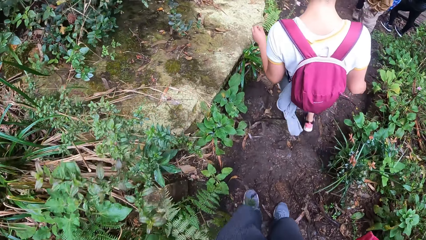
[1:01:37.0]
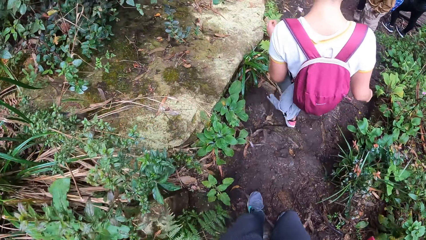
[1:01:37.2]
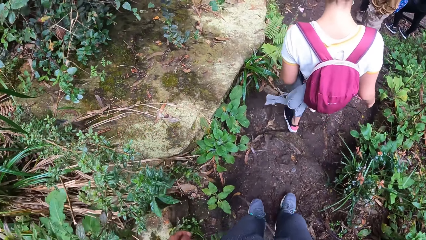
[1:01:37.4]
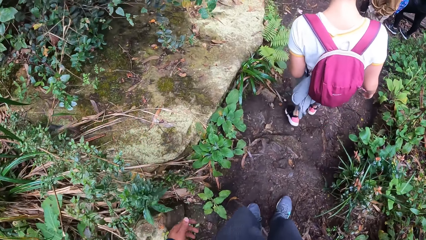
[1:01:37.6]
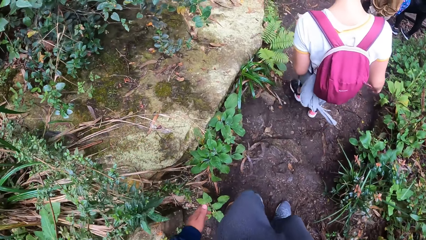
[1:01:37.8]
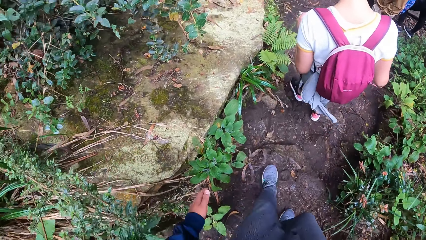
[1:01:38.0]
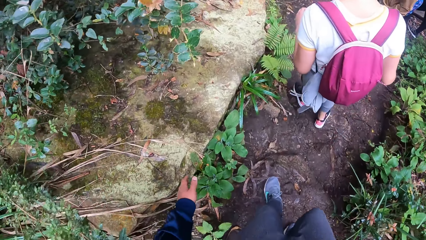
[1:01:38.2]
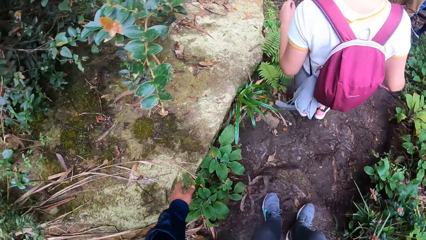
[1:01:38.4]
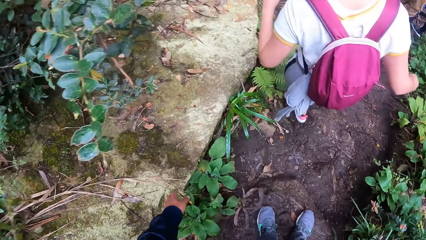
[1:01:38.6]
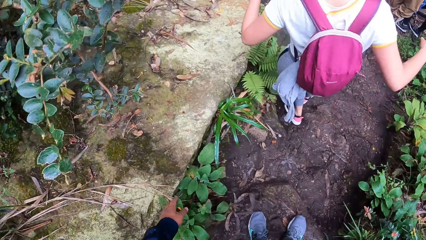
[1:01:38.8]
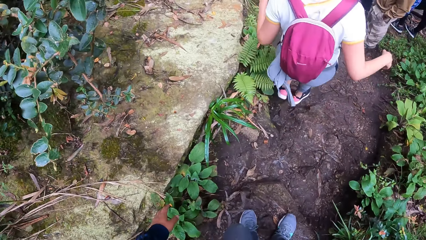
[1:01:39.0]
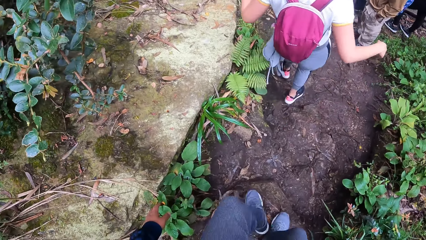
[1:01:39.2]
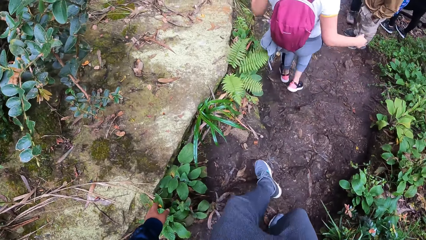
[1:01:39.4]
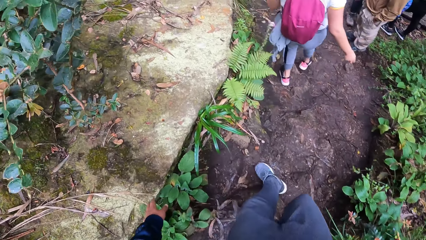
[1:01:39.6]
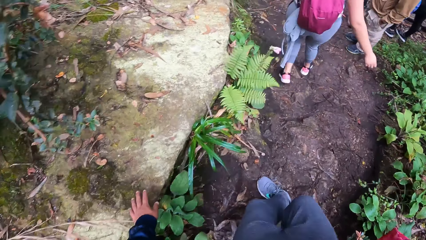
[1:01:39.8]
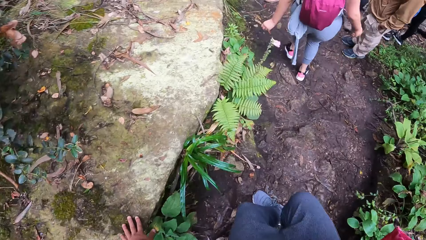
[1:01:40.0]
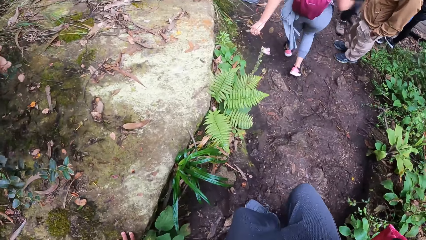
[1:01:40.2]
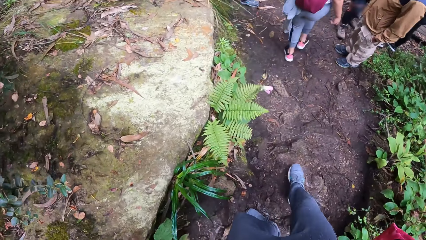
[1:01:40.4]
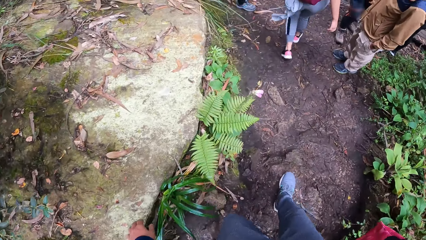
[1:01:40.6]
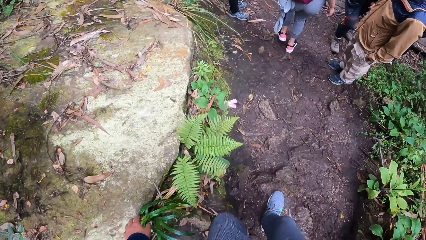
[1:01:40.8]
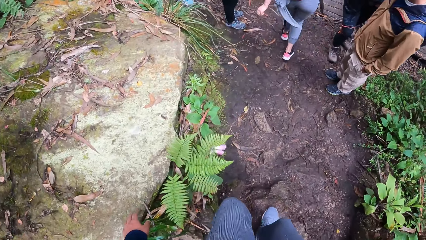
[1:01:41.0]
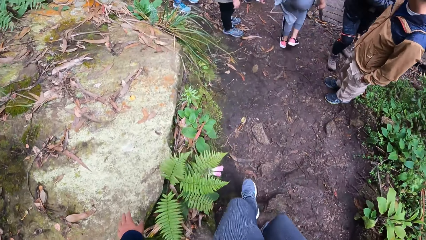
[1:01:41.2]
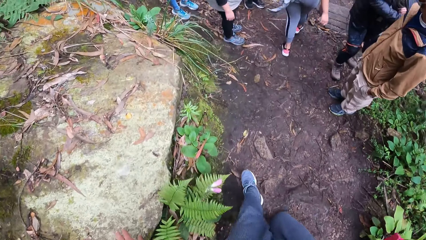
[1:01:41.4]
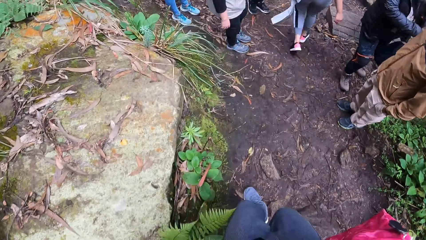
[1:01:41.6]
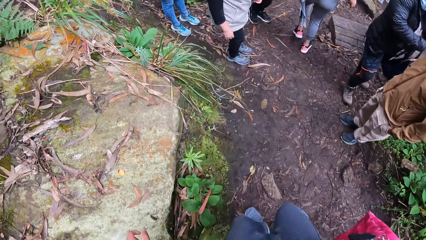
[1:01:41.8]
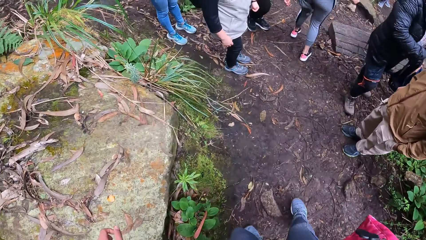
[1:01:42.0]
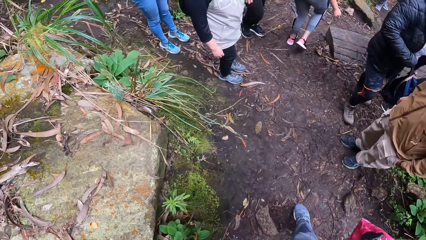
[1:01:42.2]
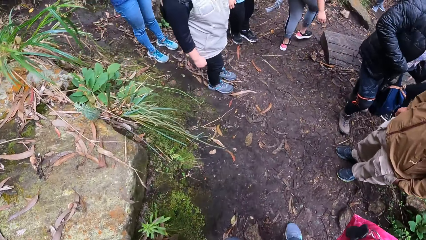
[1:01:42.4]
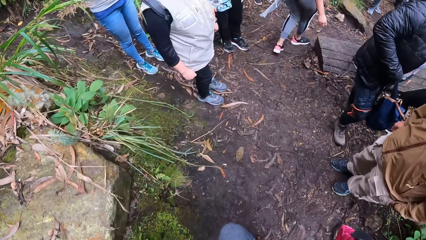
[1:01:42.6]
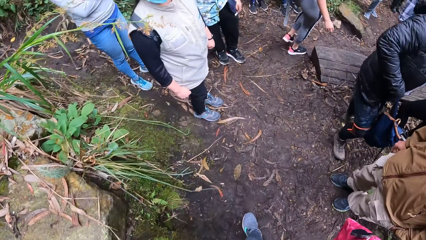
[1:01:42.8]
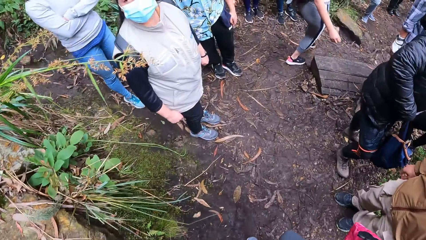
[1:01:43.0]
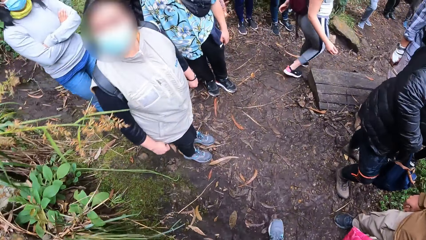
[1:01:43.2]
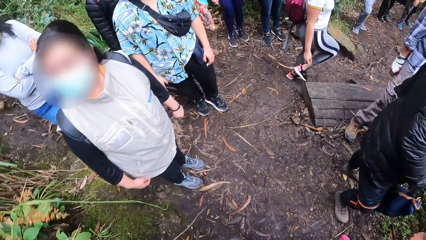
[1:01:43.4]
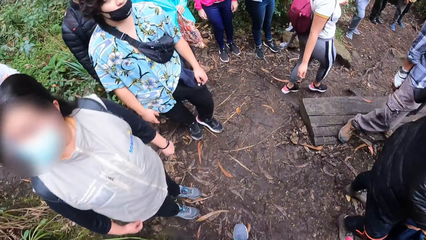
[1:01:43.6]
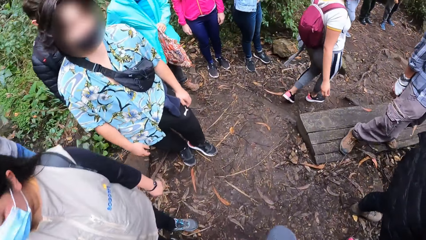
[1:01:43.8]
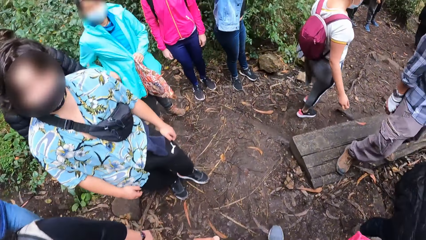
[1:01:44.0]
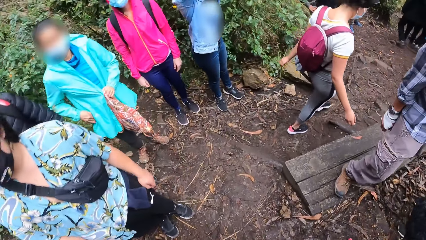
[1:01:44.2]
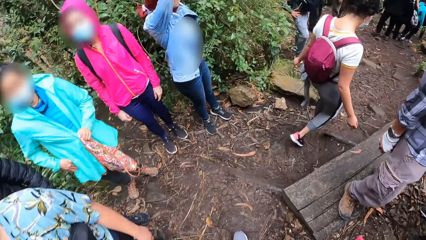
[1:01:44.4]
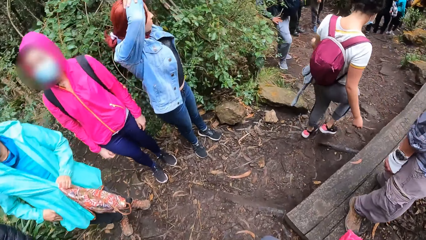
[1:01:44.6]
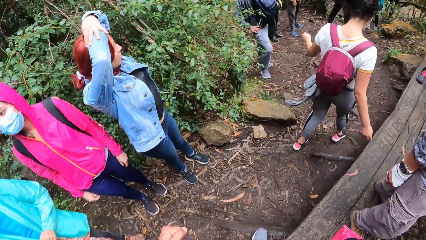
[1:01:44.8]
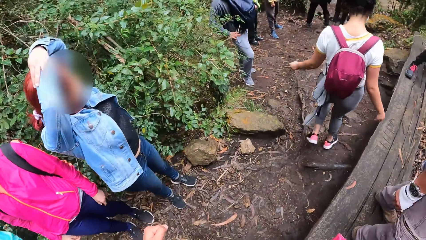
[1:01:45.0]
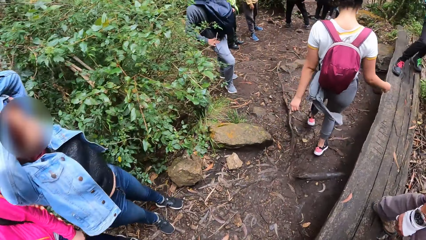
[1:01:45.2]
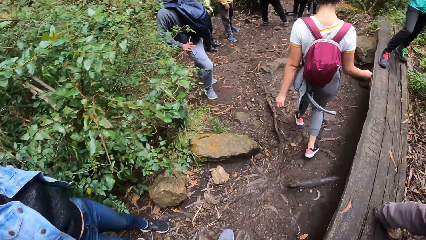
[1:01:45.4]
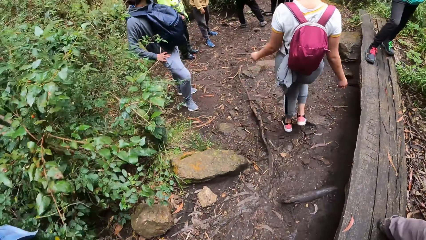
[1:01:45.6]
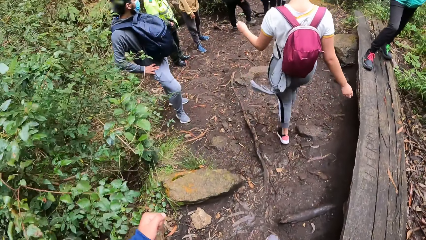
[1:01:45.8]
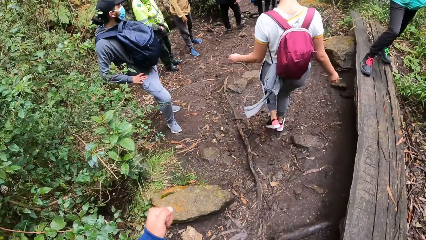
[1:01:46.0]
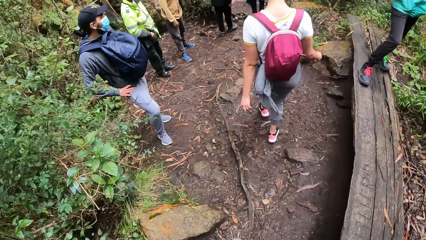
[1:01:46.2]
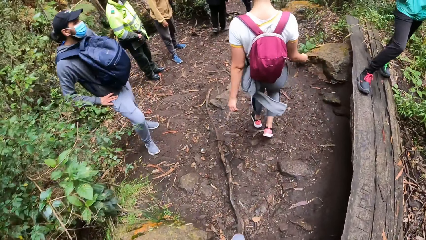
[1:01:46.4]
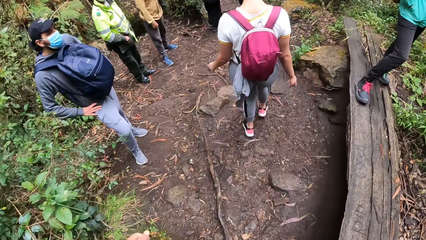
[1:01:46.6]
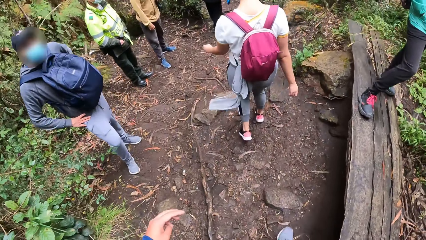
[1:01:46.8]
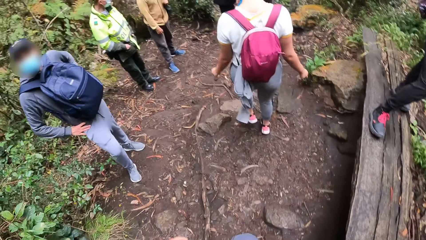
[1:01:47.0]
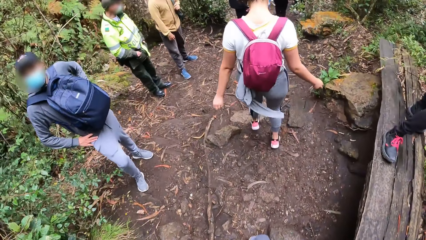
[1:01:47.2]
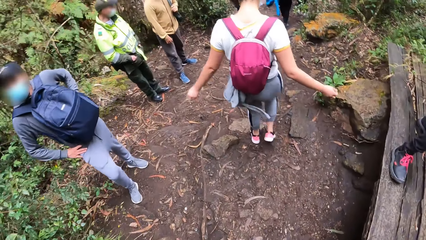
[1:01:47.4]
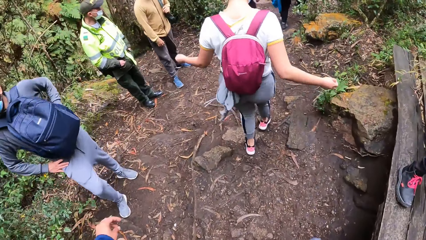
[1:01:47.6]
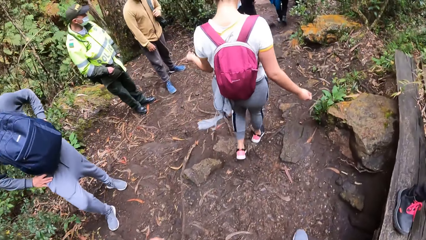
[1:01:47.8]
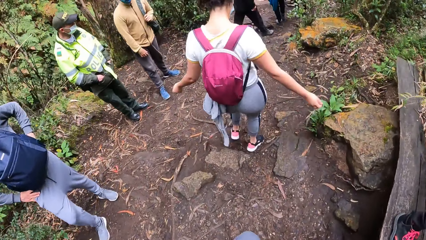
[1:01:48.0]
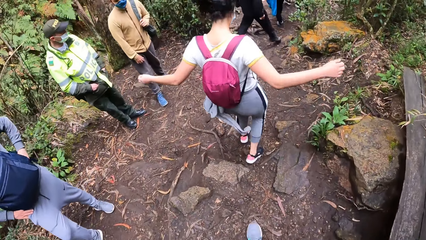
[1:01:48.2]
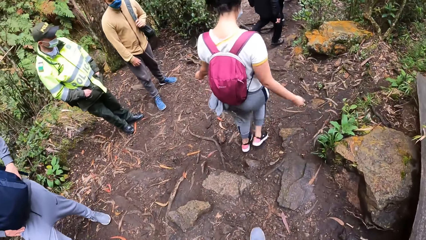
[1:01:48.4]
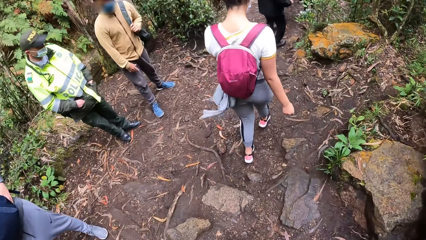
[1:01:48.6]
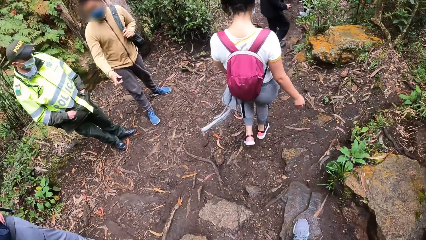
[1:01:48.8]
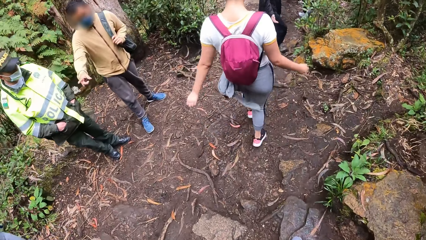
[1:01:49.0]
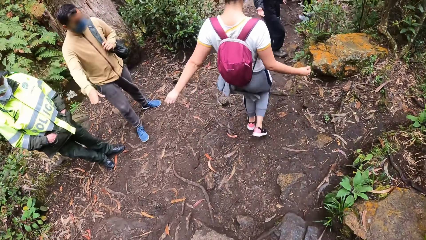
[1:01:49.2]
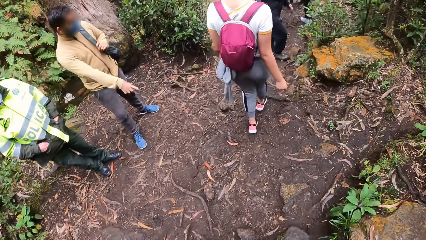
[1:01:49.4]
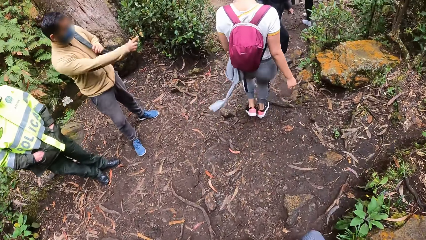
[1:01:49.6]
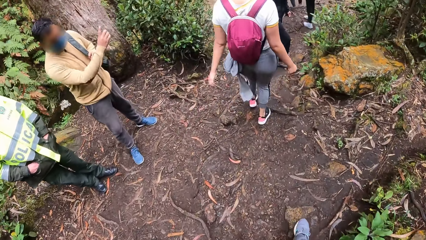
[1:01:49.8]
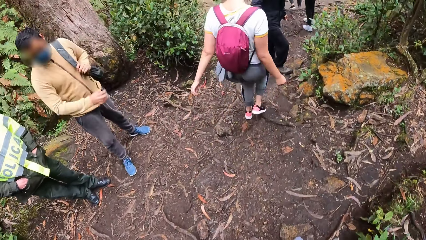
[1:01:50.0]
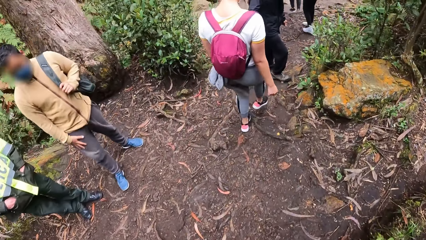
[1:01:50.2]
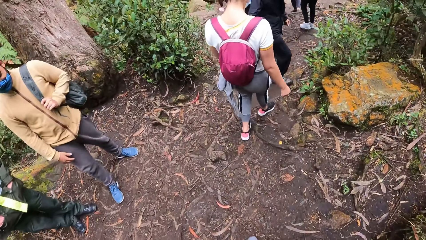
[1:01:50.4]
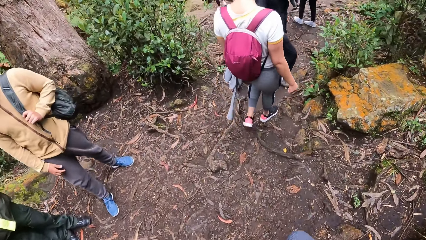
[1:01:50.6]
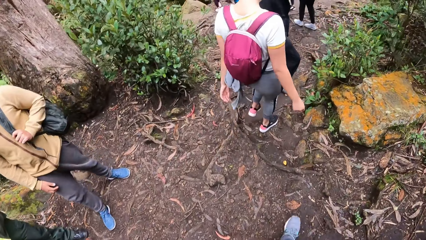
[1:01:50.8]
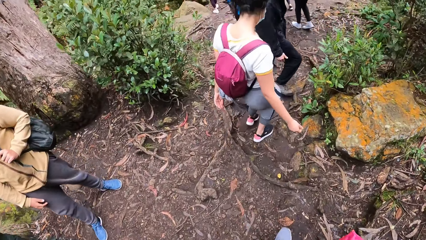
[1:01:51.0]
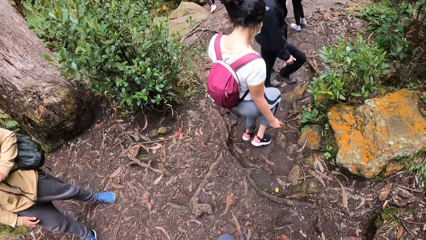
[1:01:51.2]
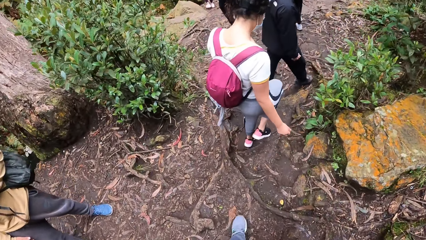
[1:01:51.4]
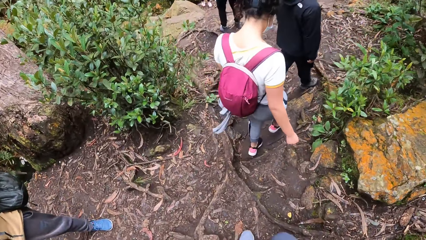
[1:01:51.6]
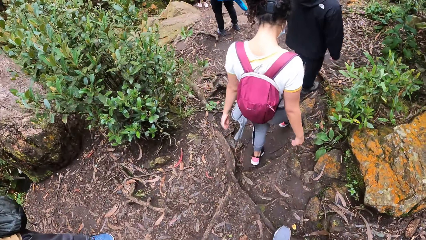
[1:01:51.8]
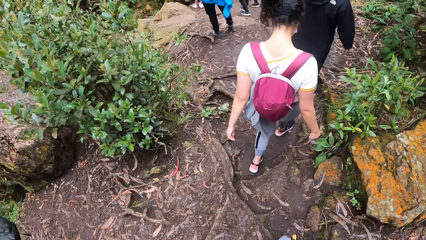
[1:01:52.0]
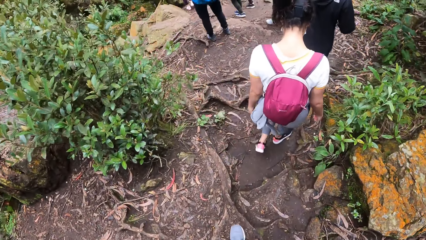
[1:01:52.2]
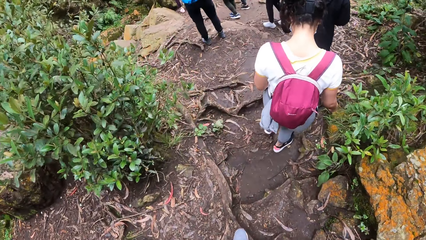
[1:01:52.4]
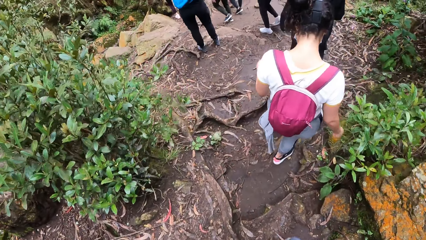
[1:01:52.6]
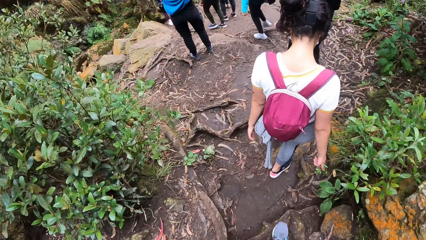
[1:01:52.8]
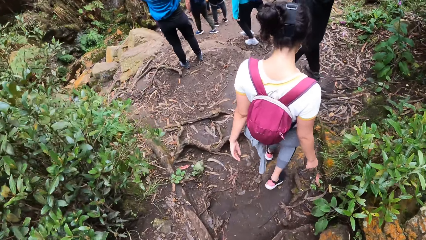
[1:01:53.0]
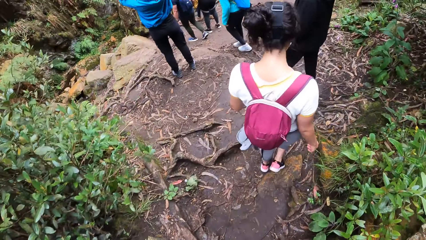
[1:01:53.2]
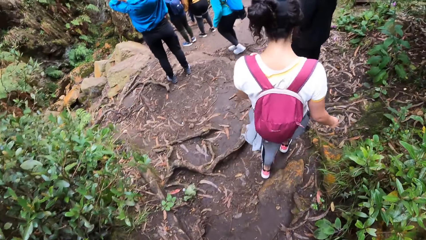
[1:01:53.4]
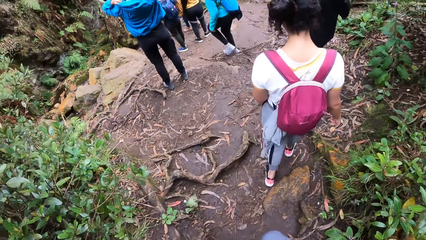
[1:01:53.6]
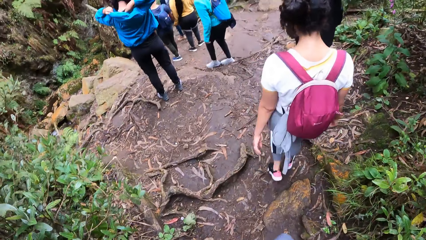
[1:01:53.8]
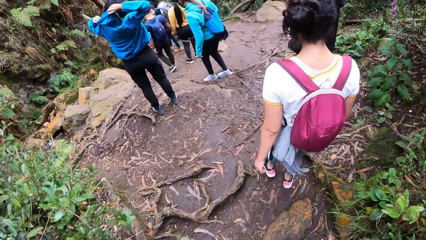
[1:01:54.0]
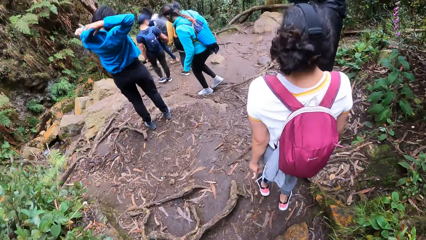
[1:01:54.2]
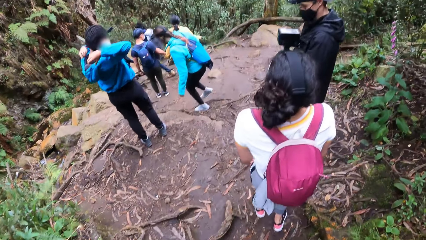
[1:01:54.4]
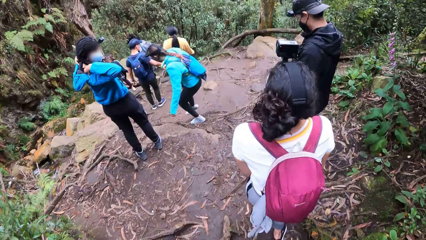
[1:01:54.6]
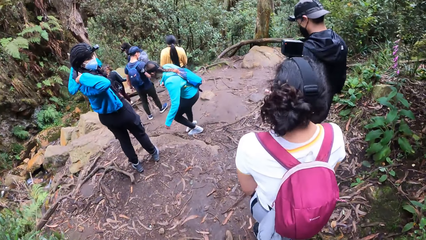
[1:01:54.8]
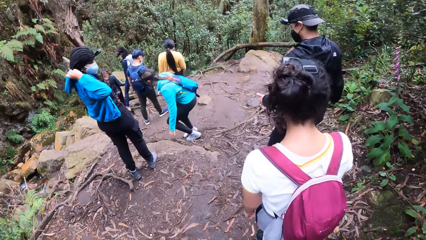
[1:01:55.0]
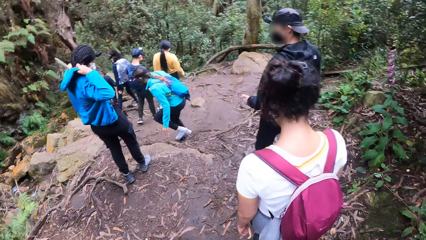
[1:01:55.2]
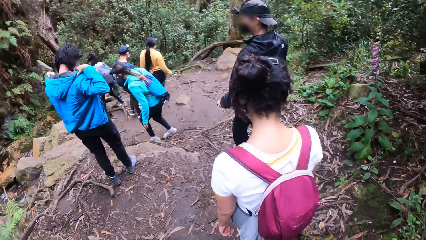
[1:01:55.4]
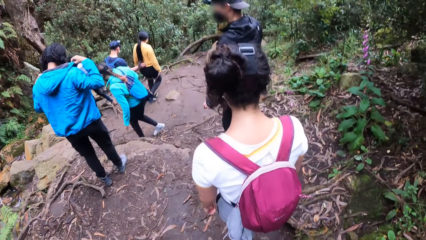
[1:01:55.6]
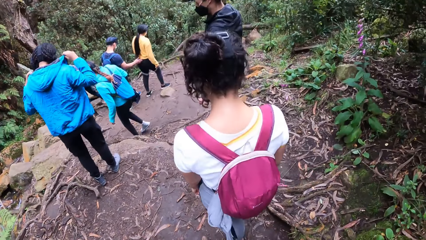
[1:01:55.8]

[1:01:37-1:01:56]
The camera wearer places his left hand on a rock on the pathway. A man interacts with a woman. Another woman adjusts her jacket hood around her neck with both hands.
